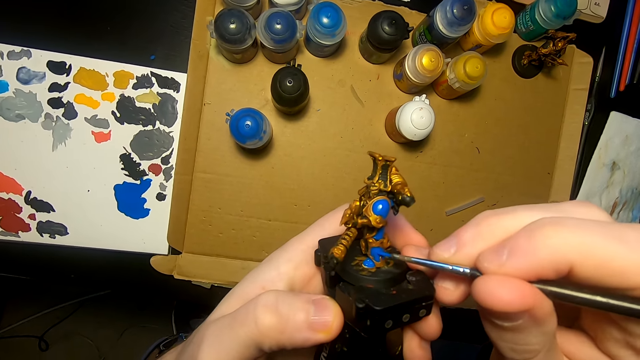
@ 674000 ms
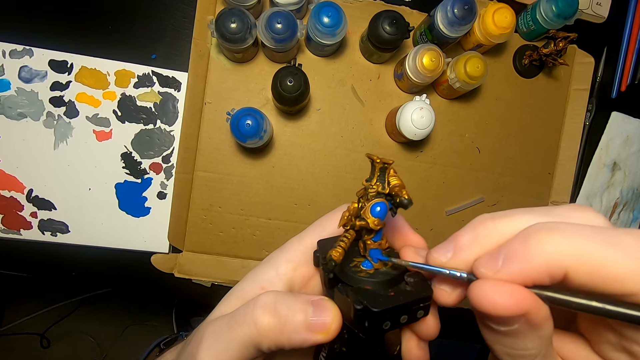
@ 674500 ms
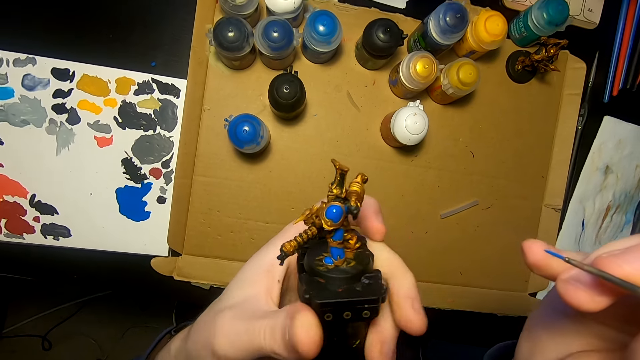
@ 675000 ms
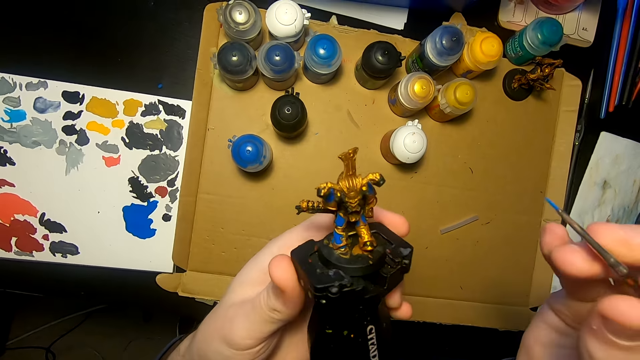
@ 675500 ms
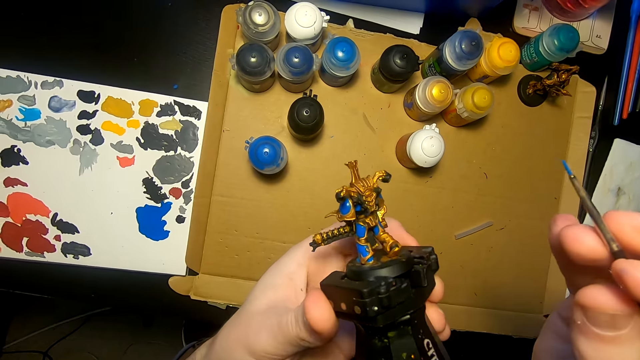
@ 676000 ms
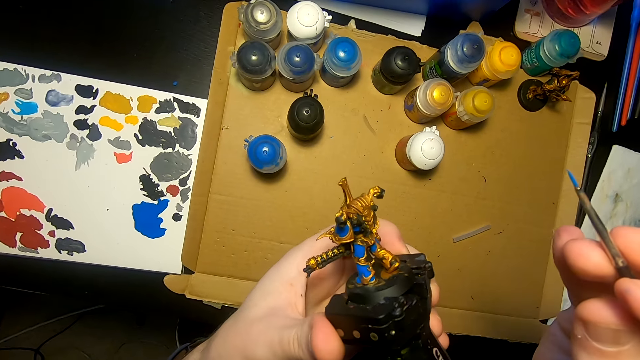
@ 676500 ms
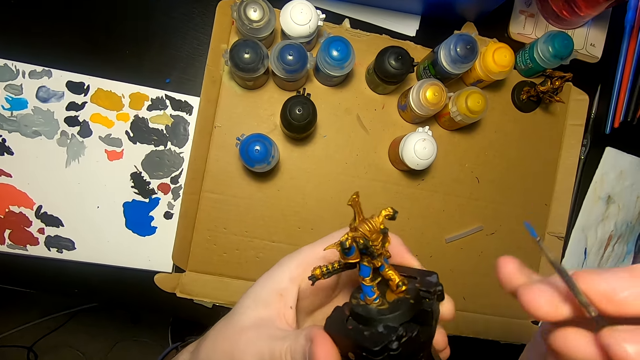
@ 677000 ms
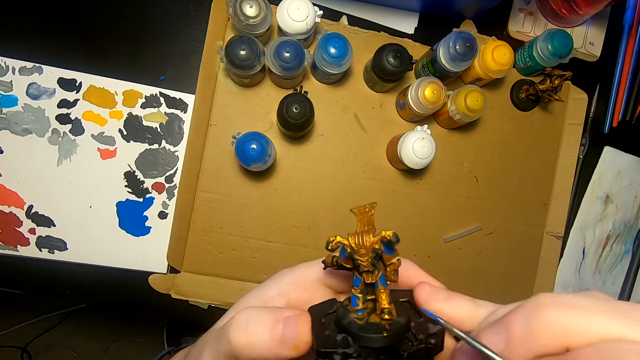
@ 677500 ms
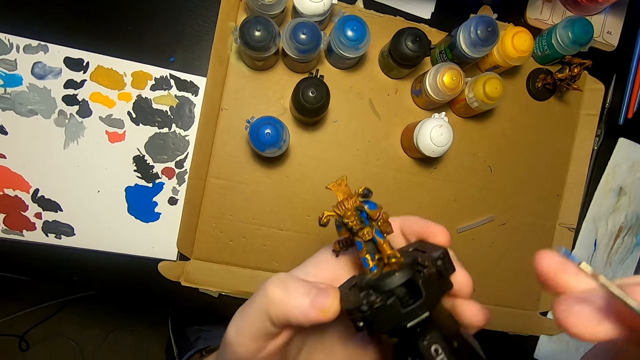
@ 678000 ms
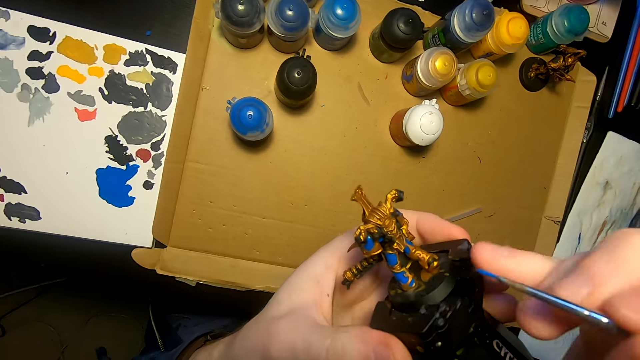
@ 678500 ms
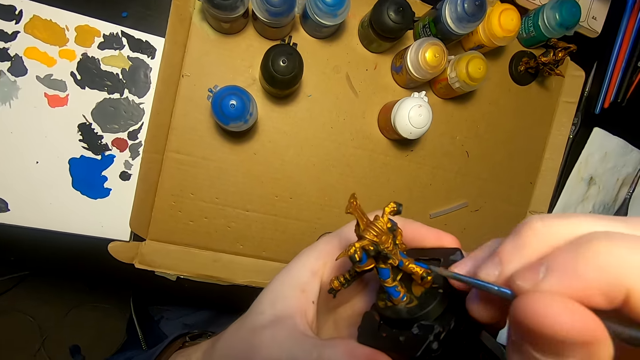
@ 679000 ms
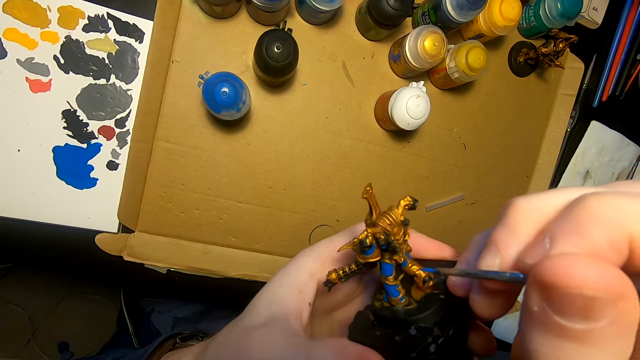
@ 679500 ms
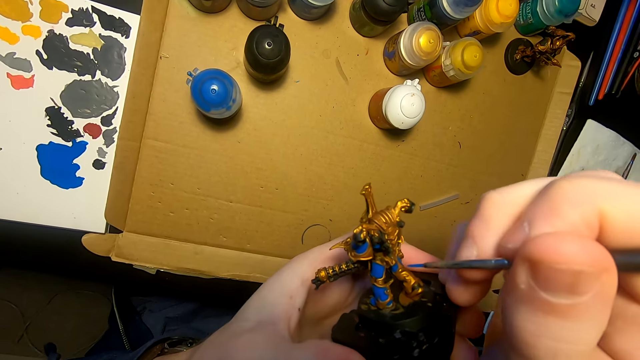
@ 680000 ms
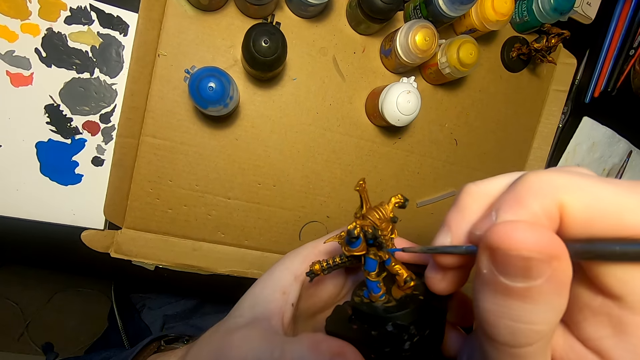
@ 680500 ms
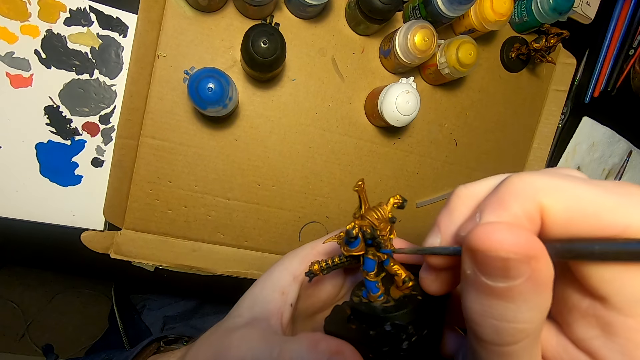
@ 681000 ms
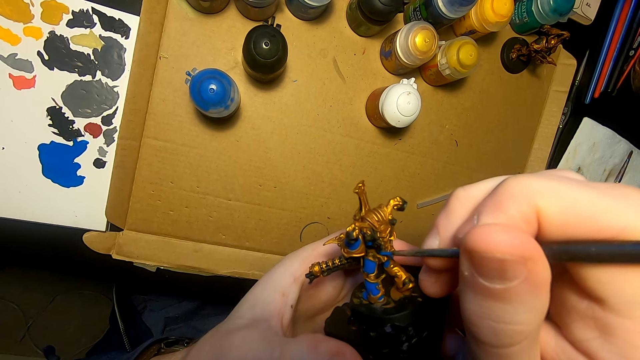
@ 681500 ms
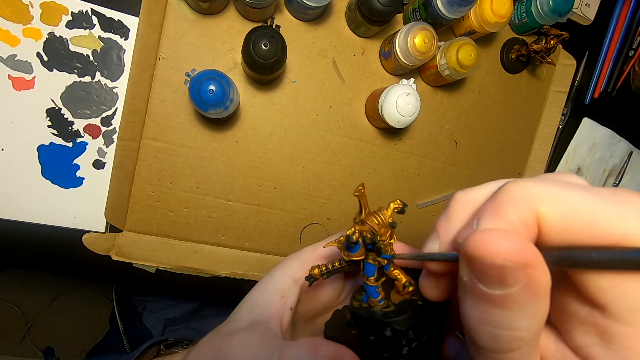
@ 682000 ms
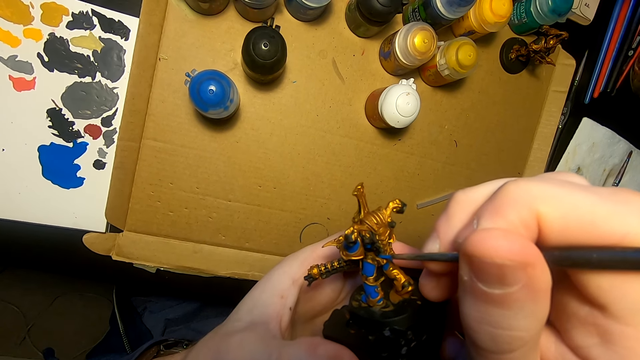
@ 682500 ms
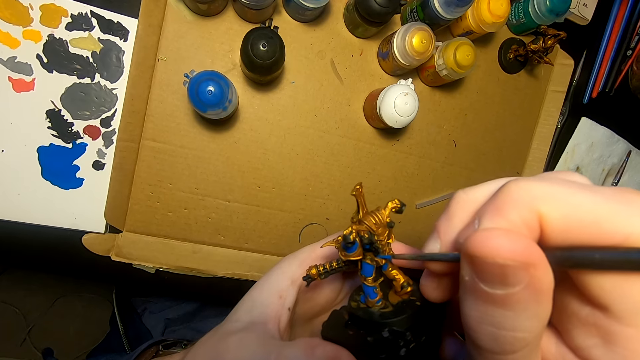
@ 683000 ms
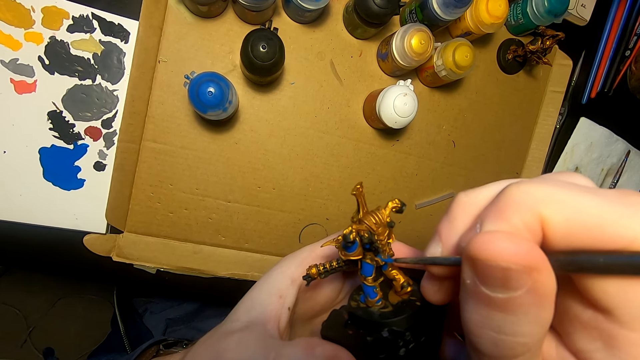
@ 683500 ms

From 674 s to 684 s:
The camera wearer turns an object. They apply paint on the object.

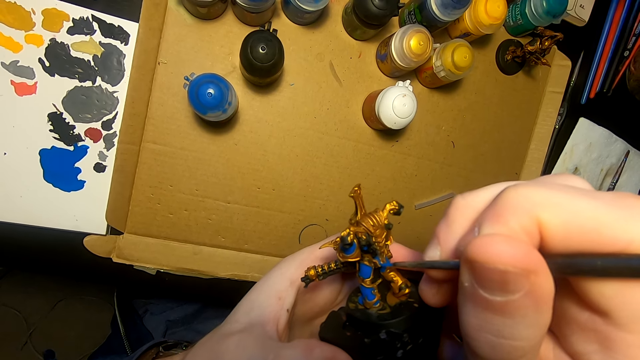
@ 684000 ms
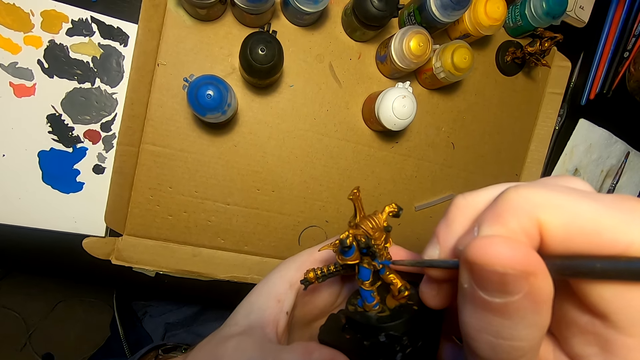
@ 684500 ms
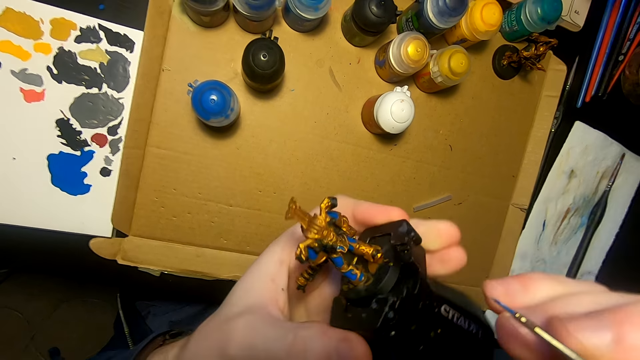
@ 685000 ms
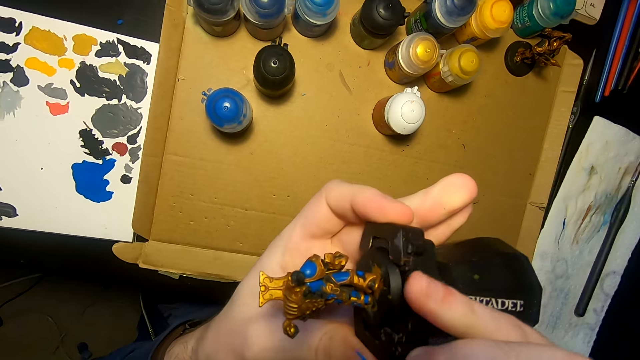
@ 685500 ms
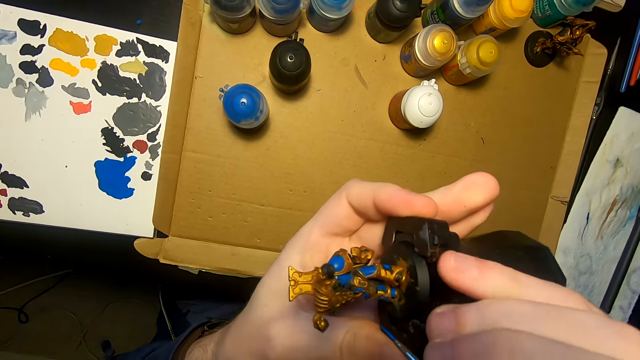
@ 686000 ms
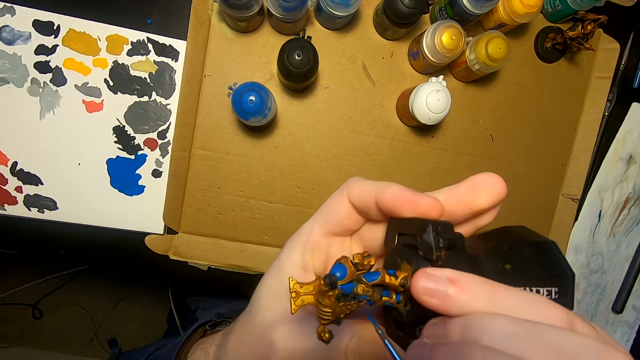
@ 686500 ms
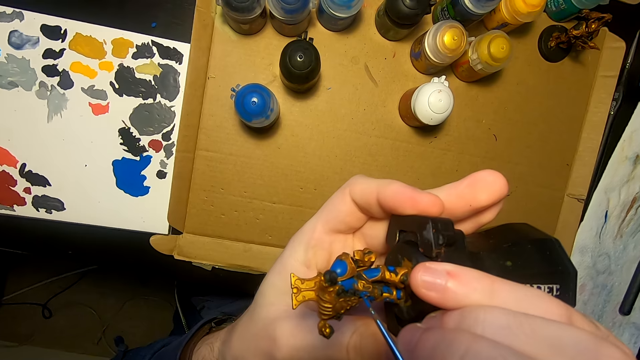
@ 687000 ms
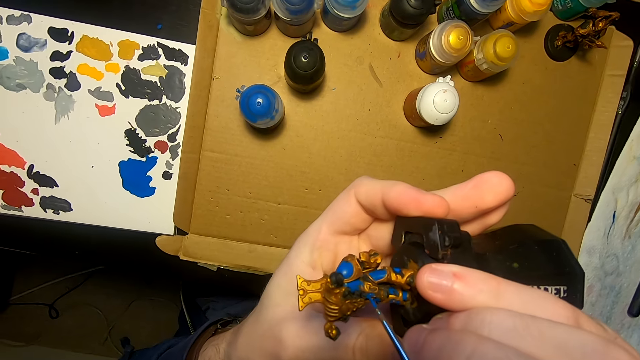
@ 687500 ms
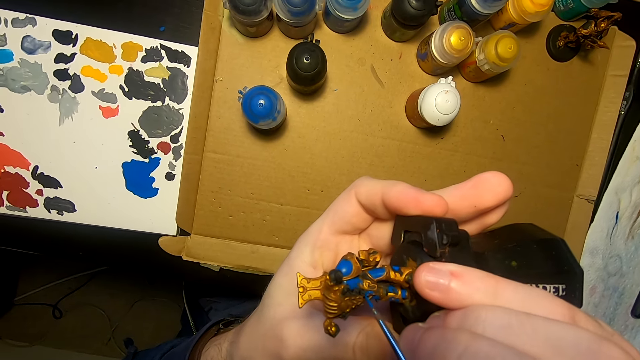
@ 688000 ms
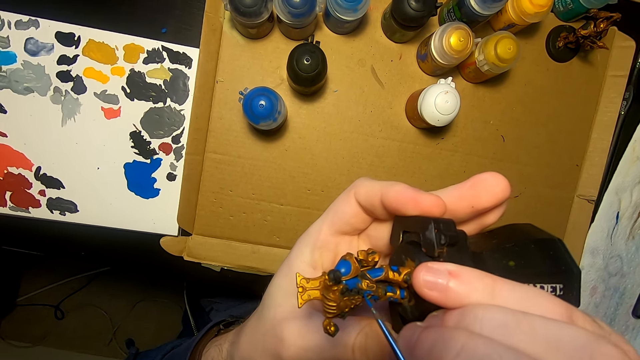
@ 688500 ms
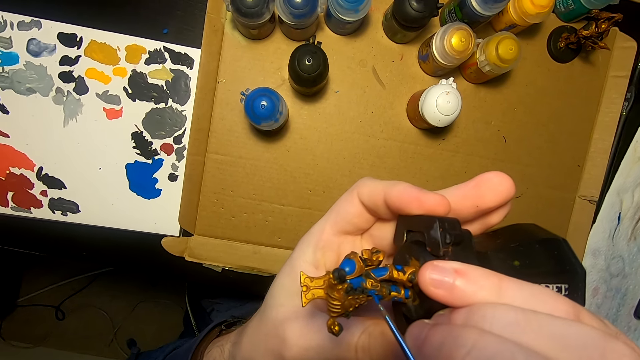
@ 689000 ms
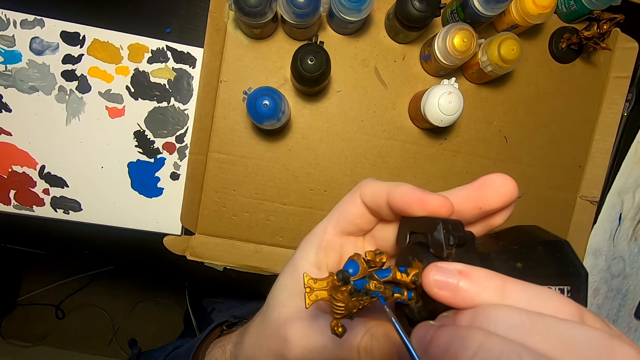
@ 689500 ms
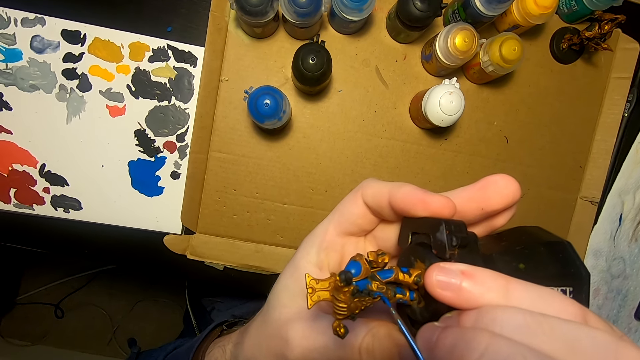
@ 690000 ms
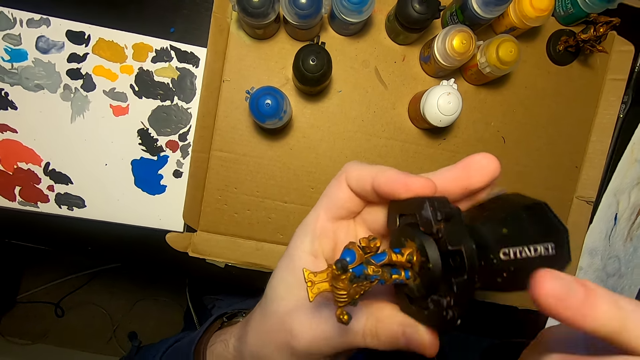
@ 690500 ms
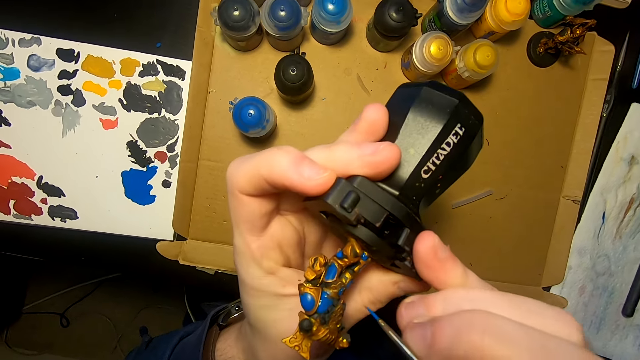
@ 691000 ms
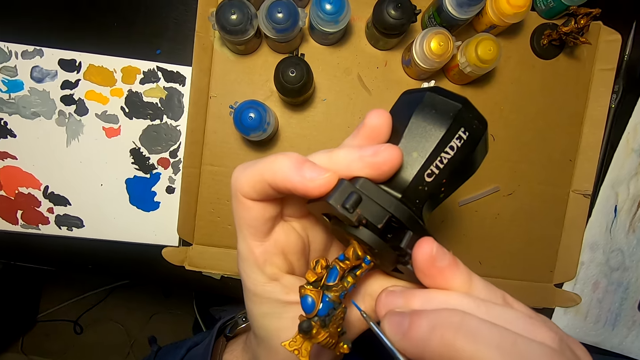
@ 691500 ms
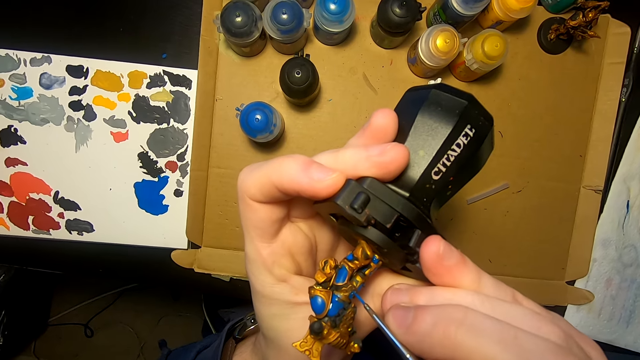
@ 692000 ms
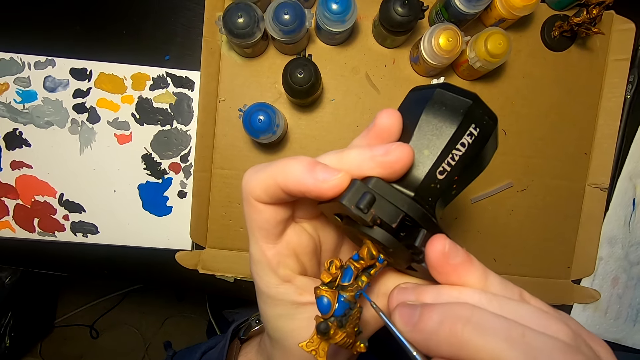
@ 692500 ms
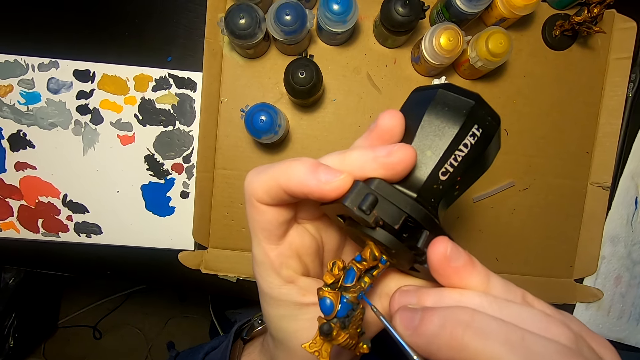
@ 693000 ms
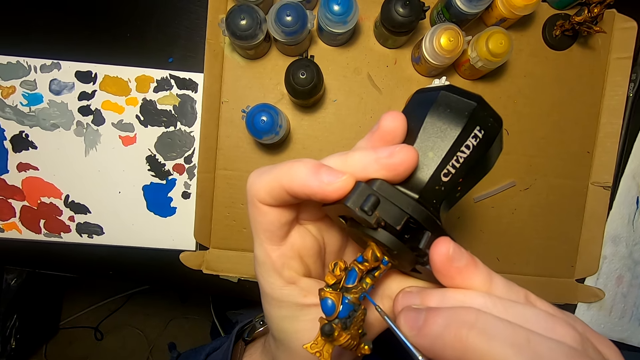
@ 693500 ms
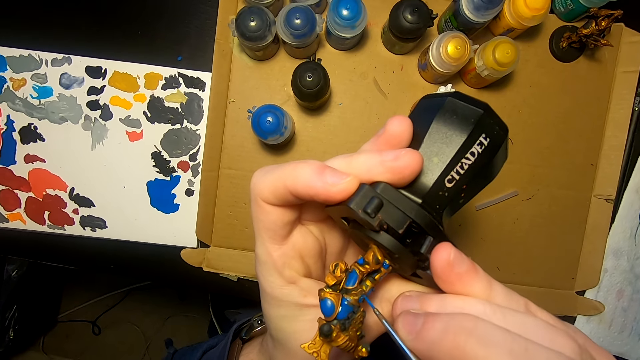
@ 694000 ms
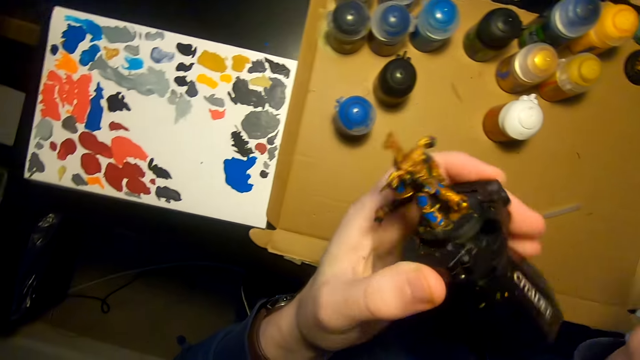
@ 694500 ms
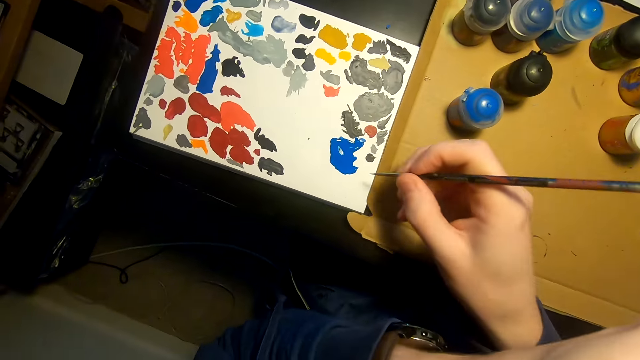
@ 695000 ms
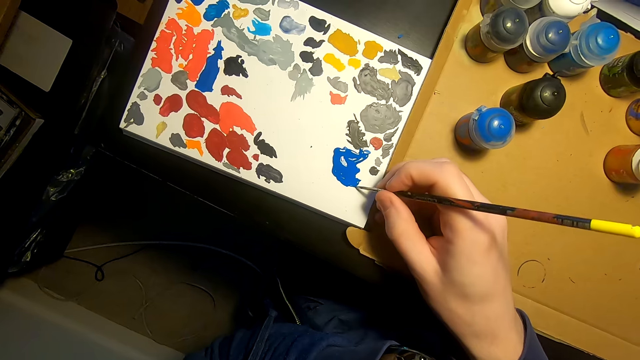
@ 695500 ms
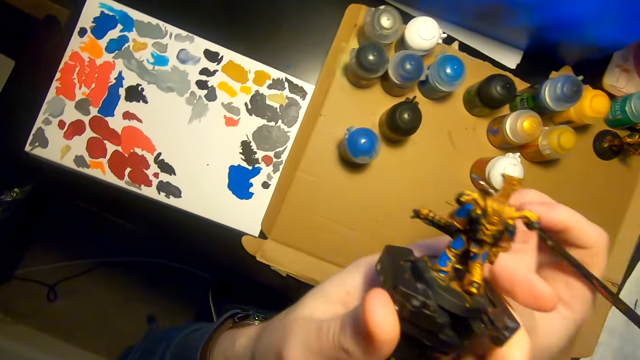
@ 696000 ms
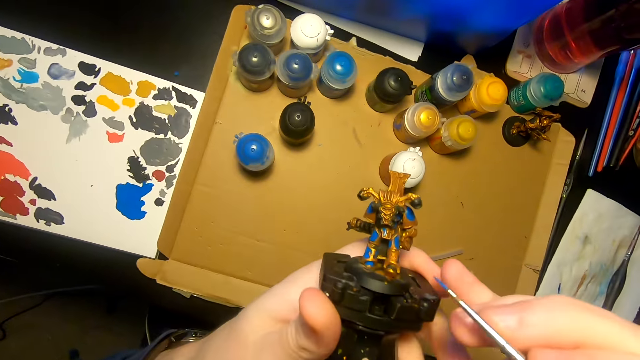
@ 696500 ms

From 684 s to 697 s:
The camera wearer turns an object. They apply paint on the object. They turn the model sculpture. They paint the model sculpture with a painting brush. They dip the paint brush in the paint.
